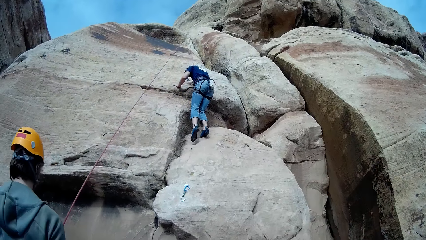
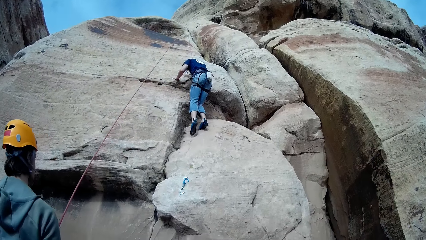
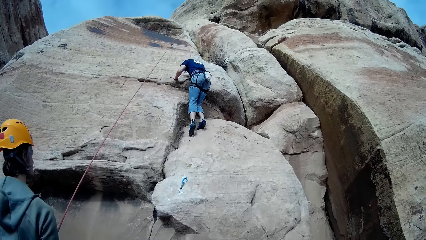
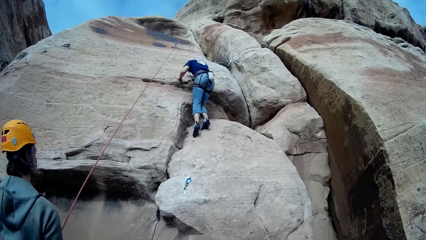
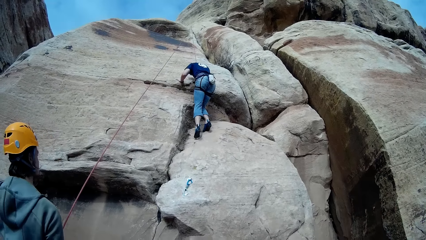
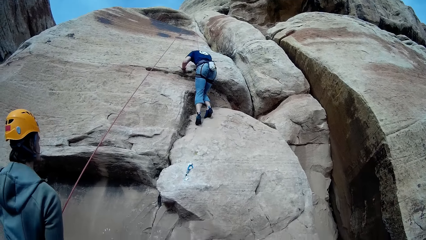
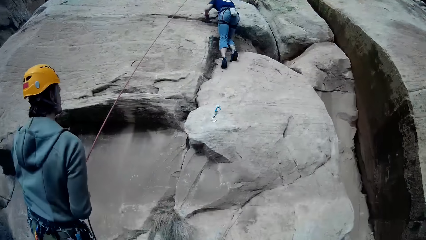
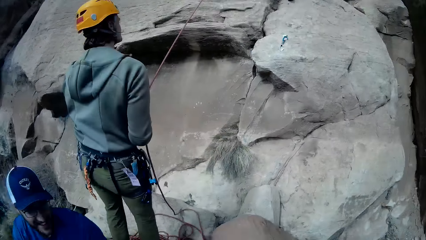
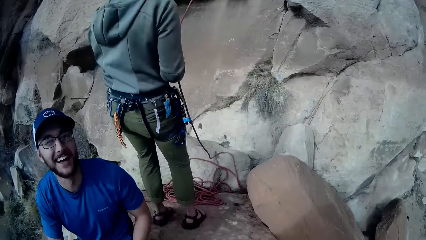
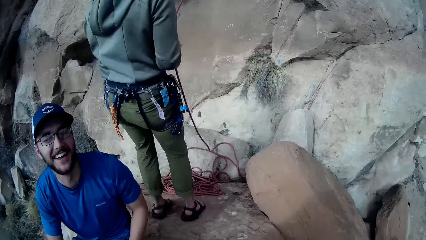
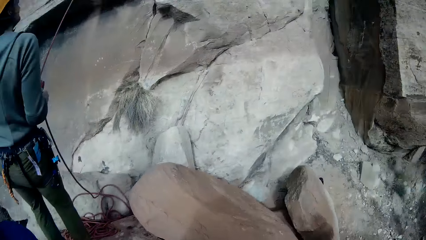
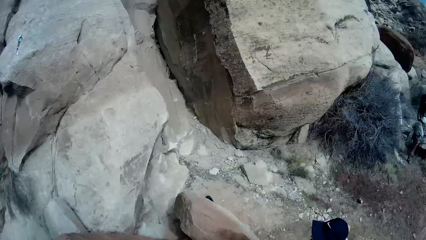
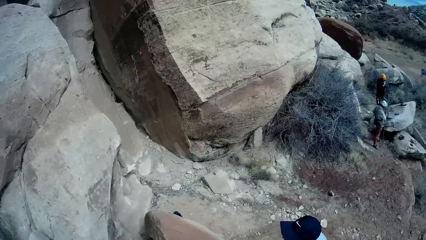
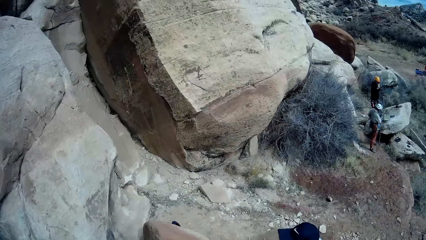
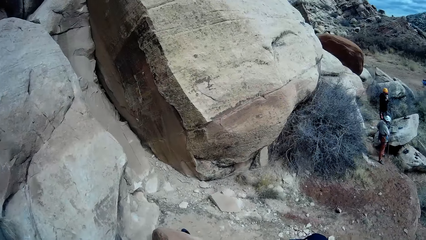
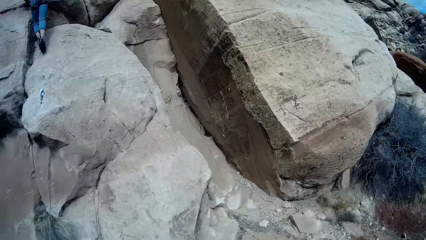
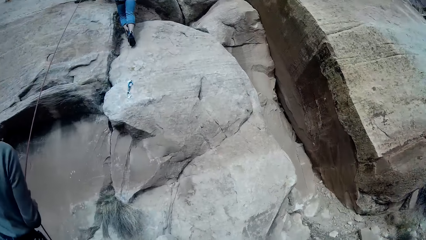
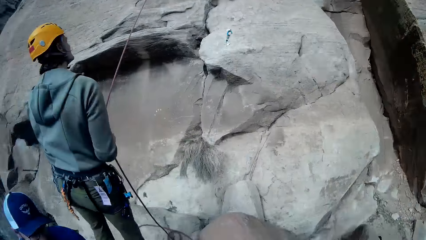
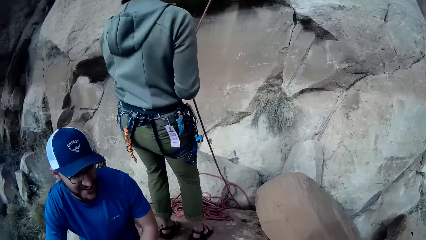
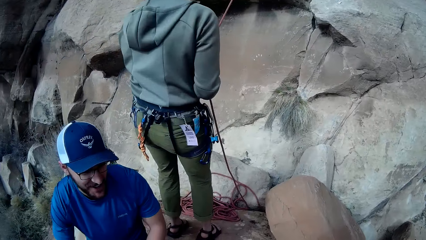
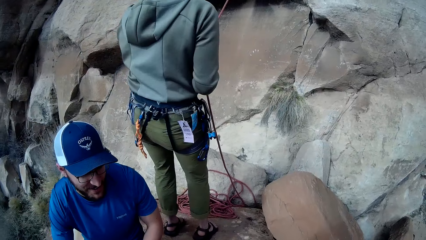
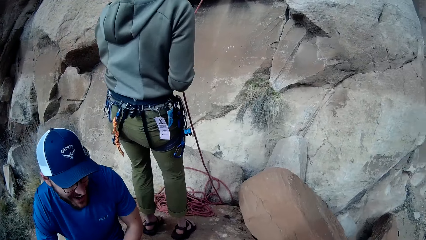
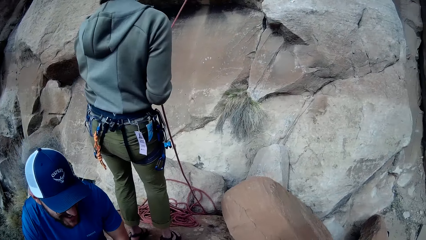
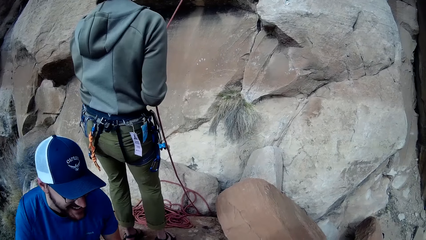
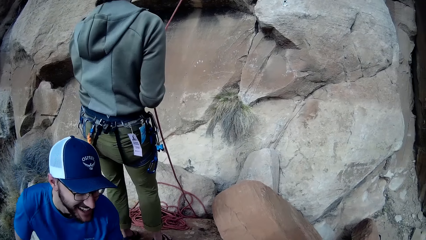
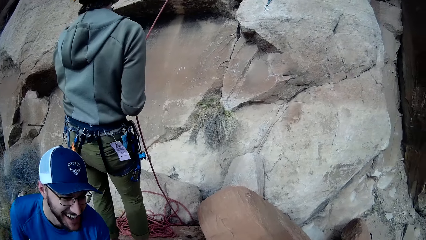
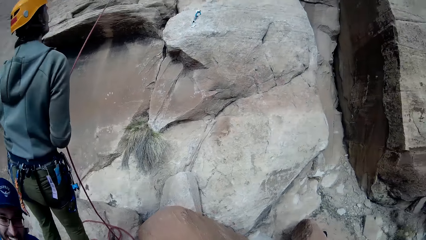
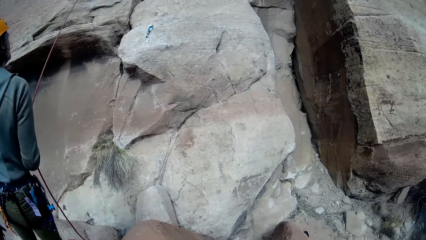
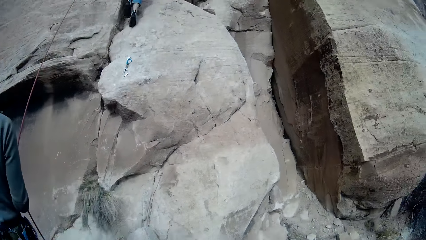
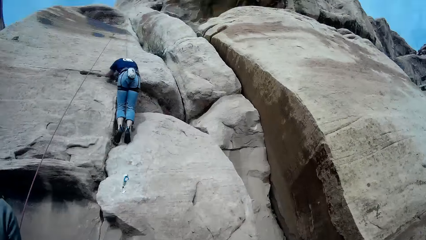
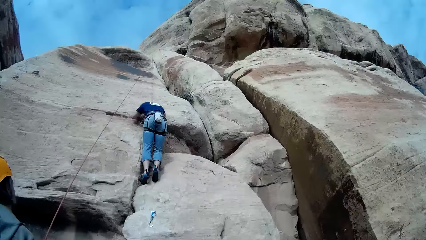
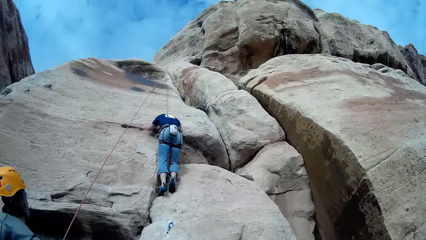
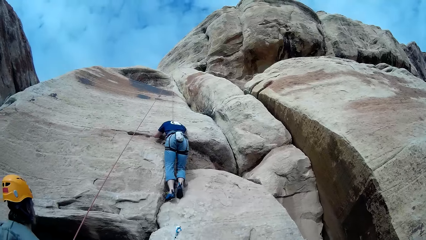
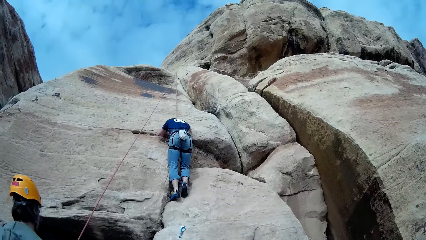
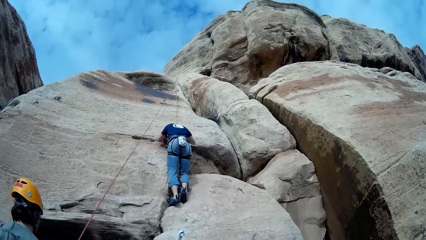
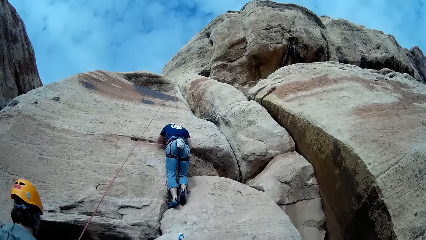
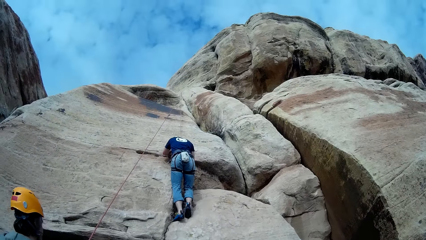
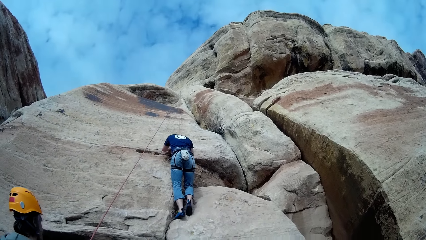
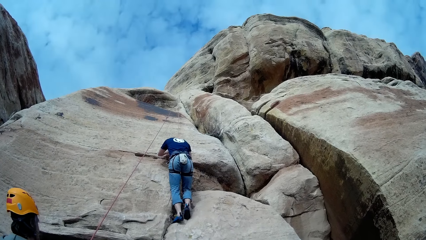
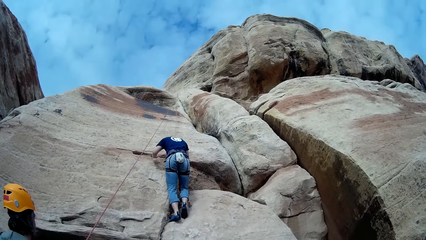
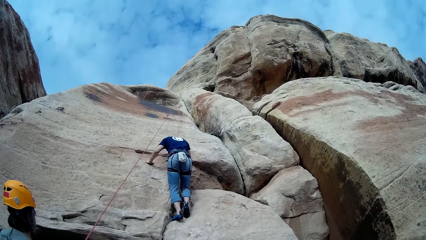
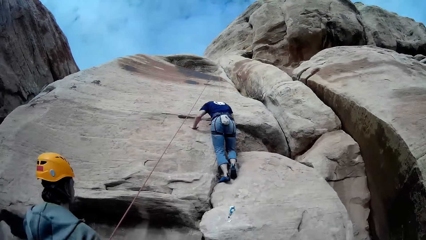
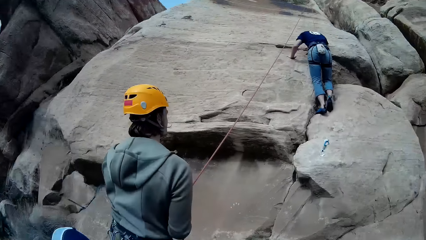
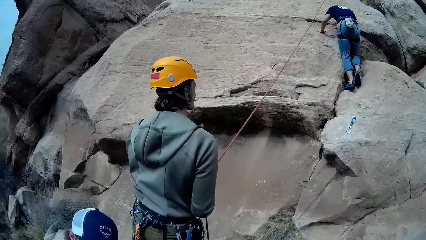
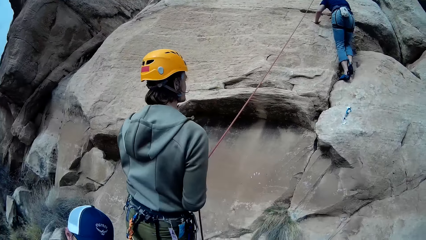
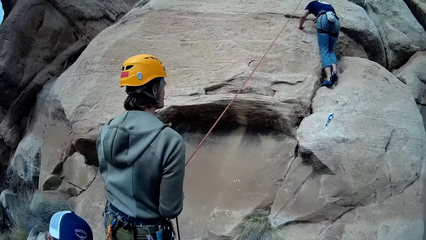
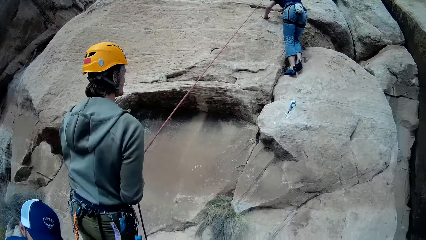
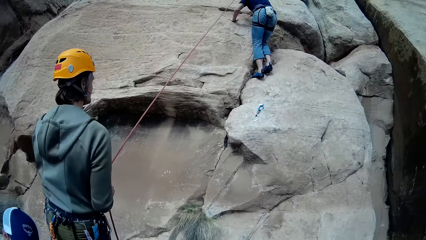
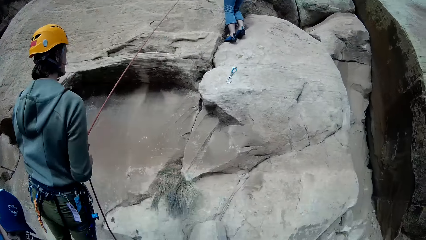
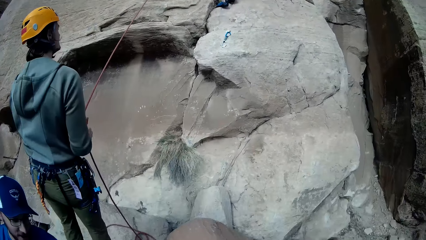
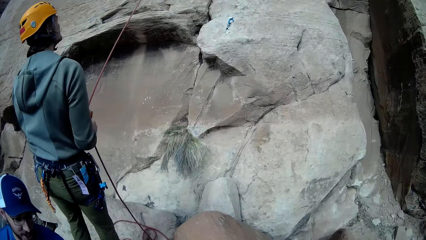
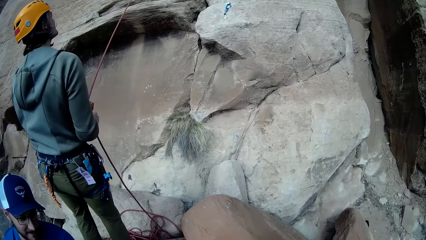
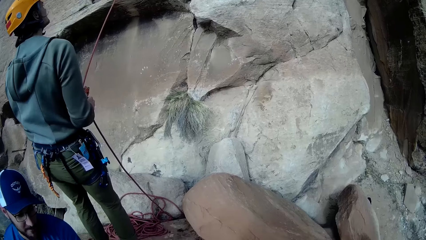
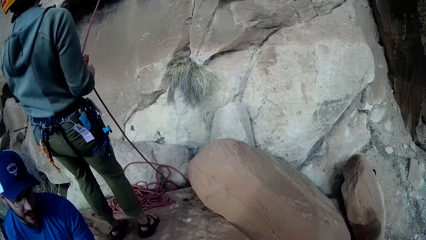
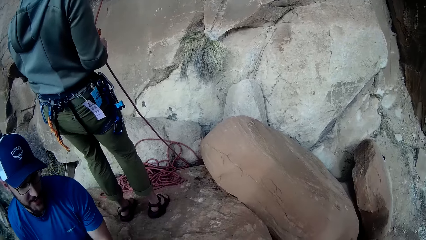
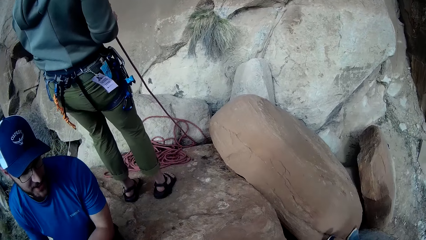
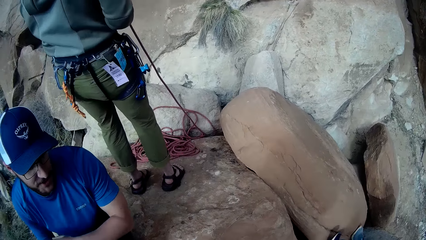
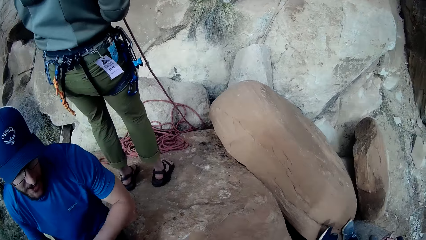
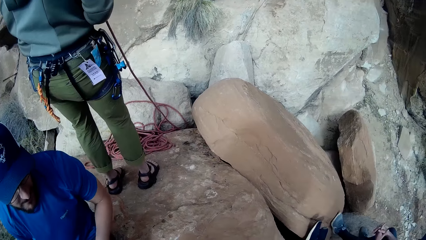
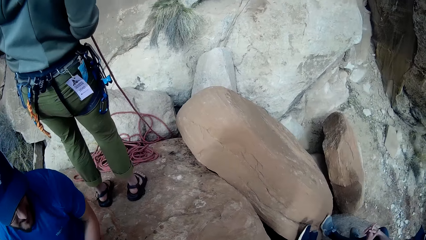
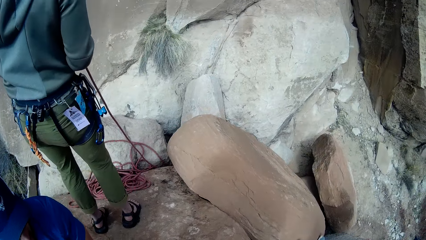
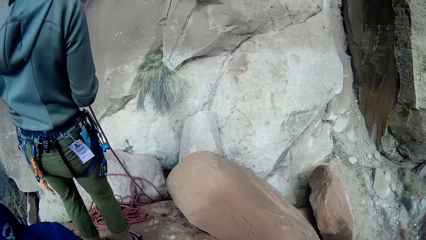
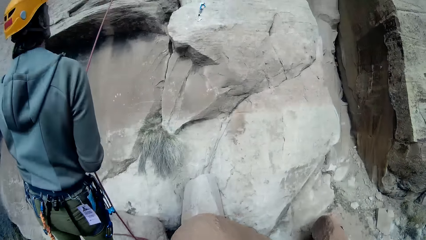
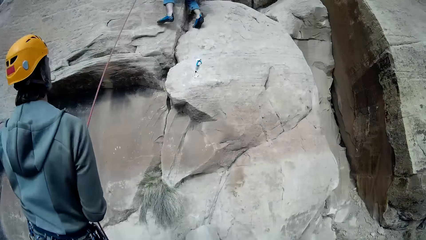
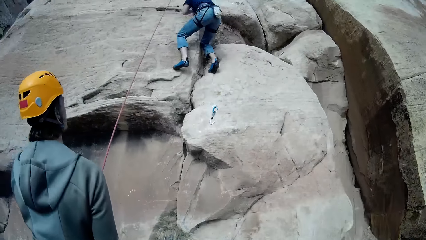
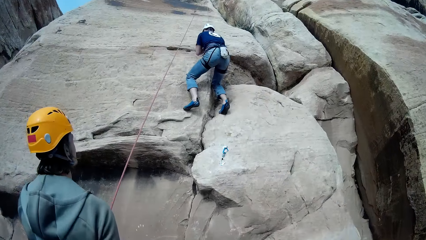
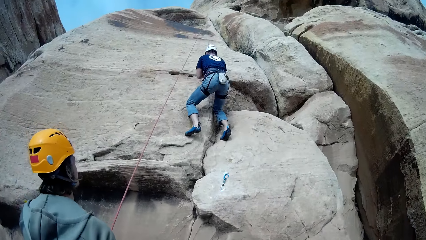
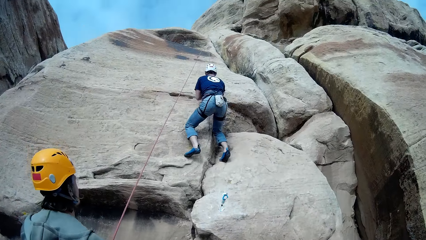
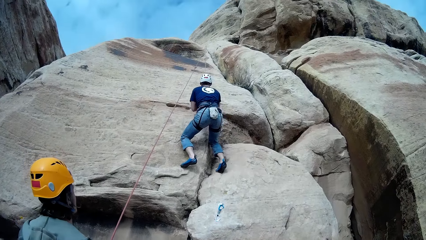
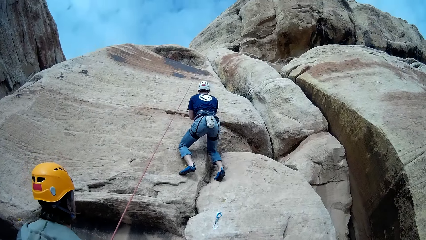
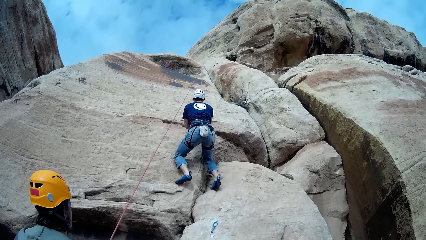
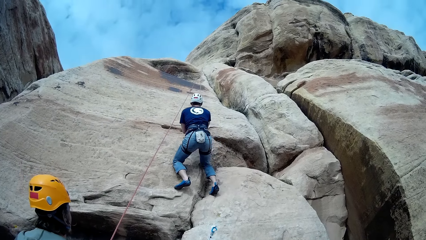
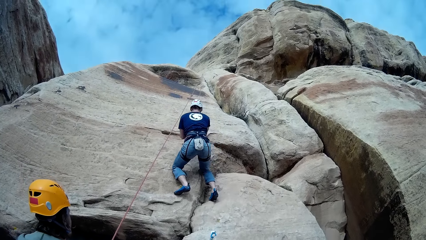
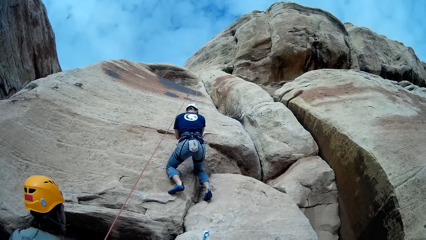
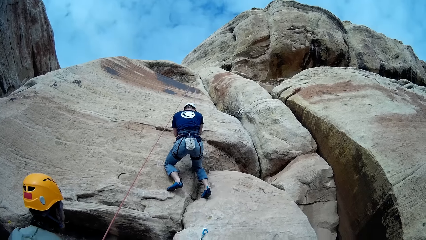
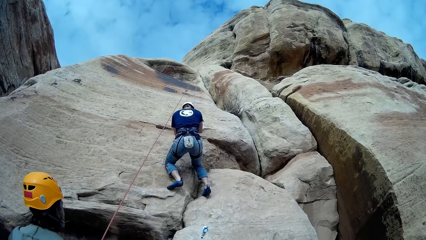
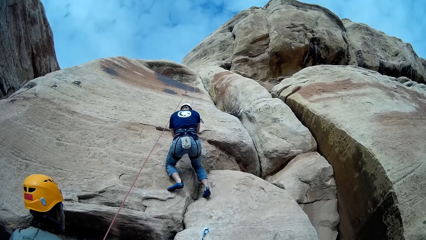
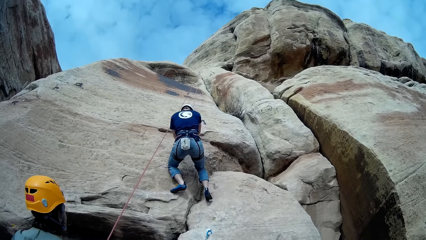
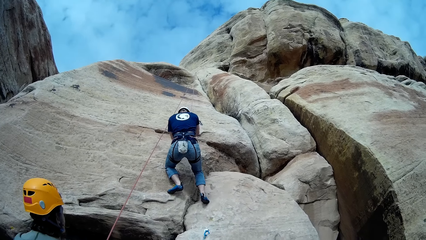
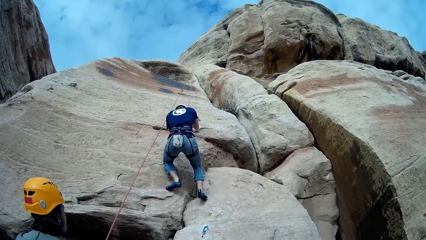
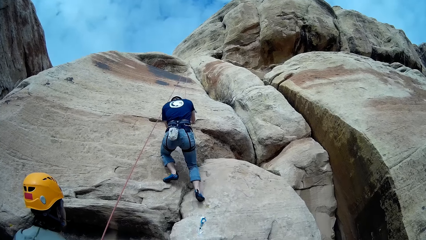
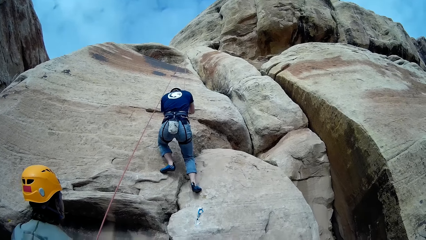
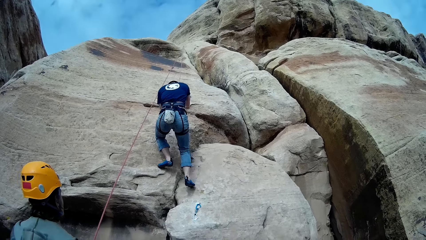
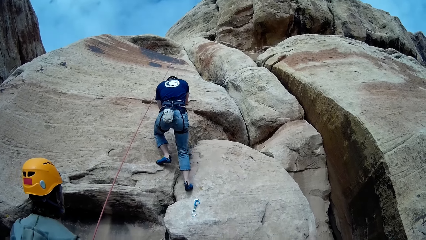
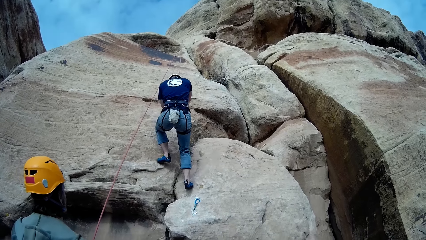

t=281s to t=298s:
A man sits on the rock. Another man talks. Another man laughs.
